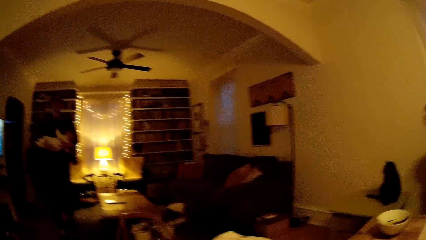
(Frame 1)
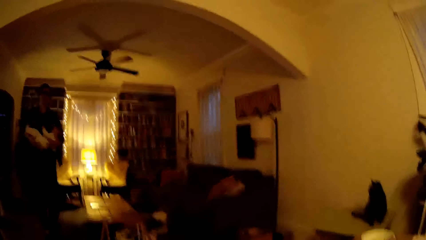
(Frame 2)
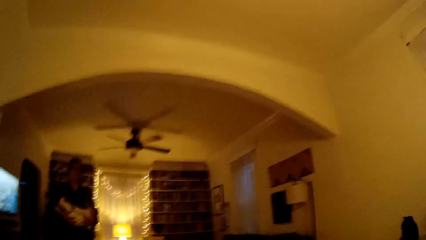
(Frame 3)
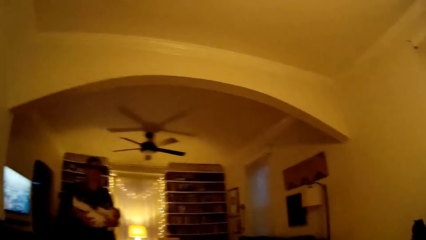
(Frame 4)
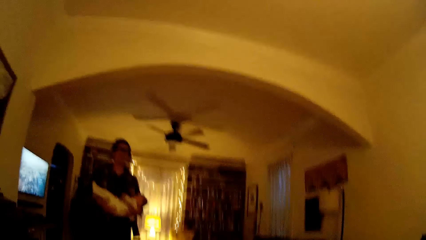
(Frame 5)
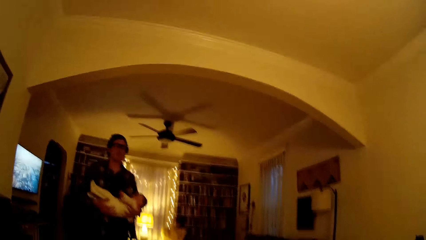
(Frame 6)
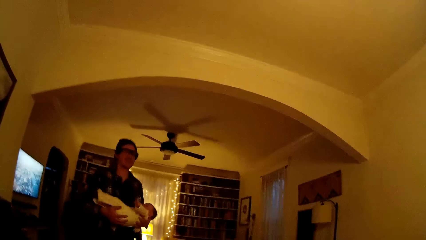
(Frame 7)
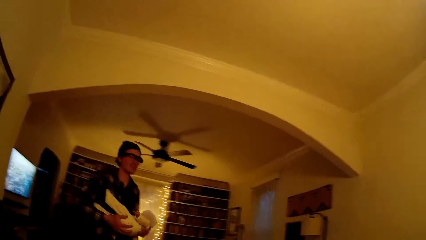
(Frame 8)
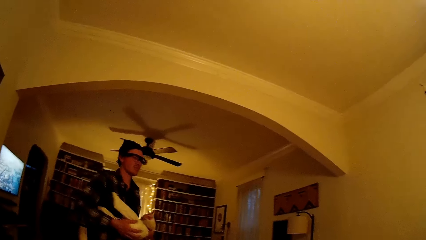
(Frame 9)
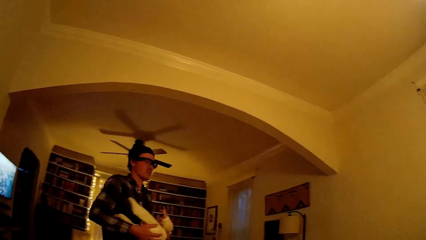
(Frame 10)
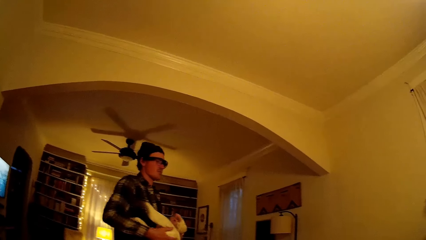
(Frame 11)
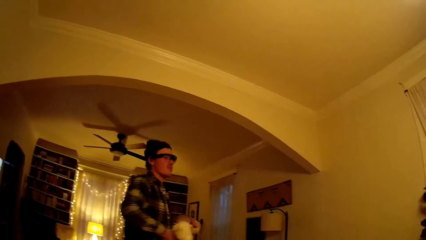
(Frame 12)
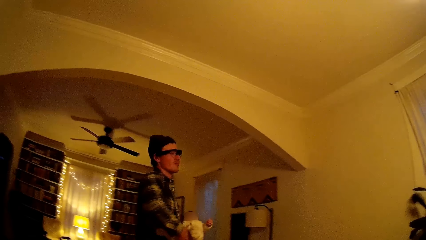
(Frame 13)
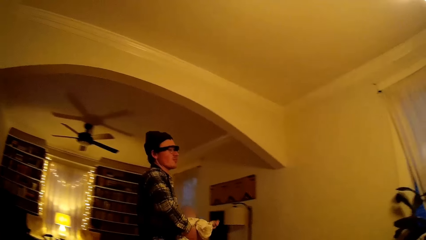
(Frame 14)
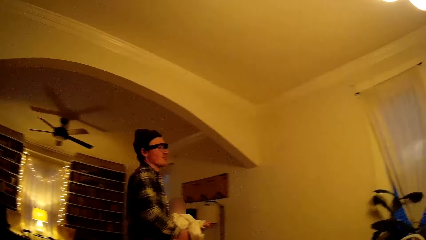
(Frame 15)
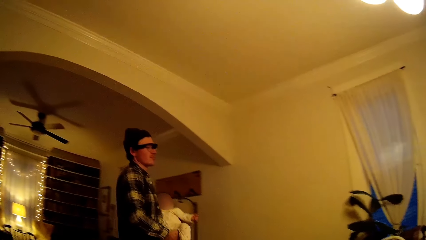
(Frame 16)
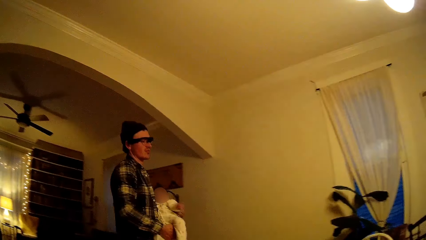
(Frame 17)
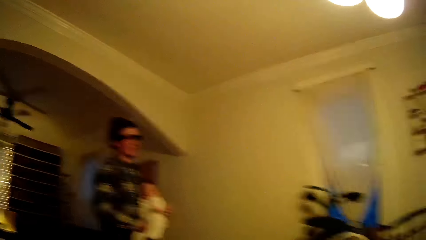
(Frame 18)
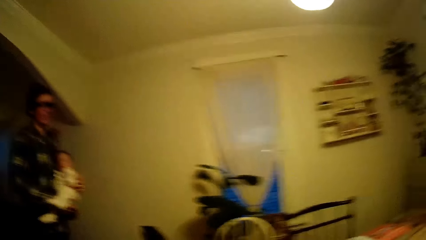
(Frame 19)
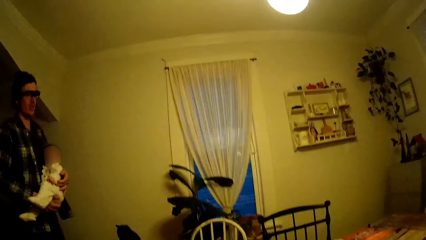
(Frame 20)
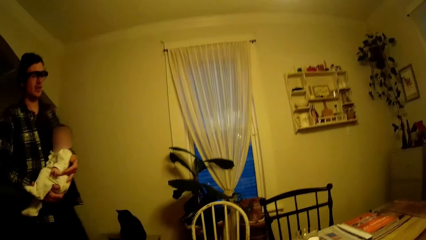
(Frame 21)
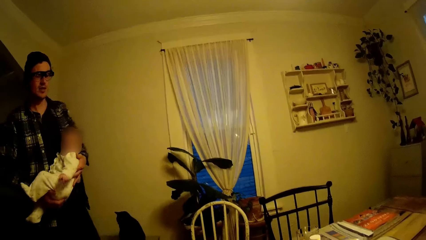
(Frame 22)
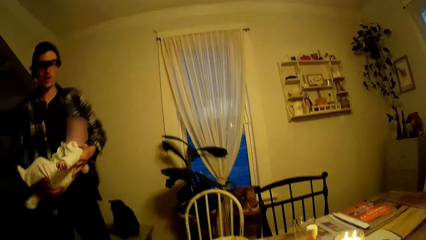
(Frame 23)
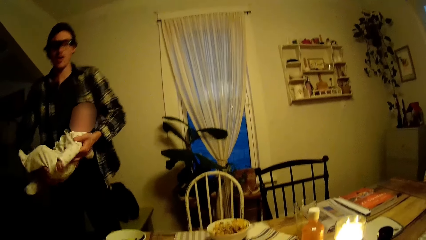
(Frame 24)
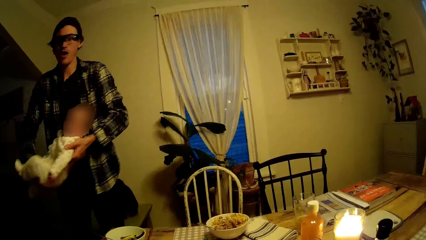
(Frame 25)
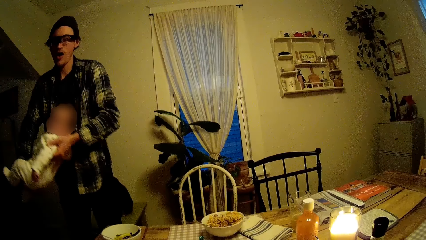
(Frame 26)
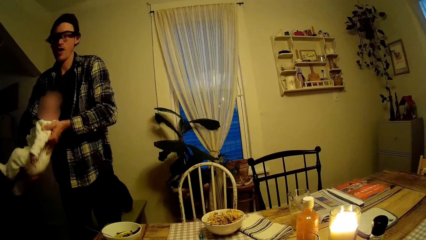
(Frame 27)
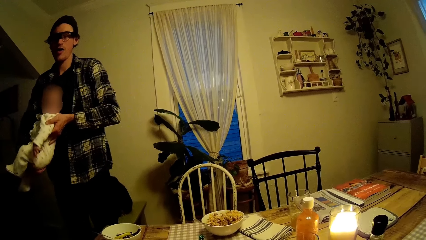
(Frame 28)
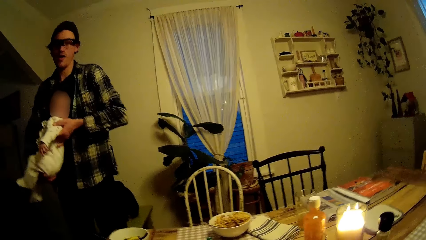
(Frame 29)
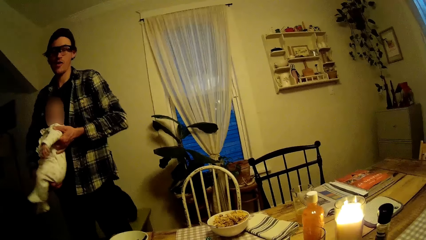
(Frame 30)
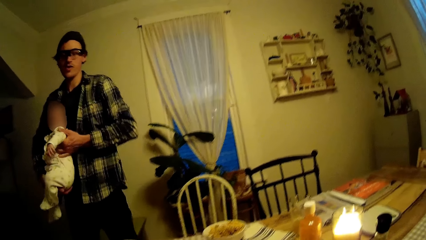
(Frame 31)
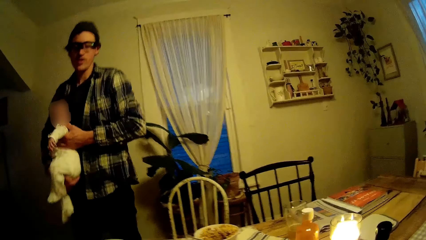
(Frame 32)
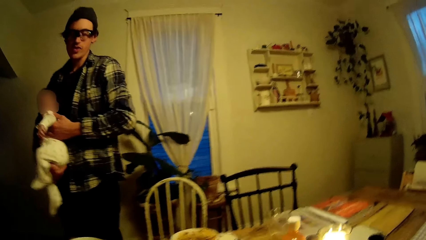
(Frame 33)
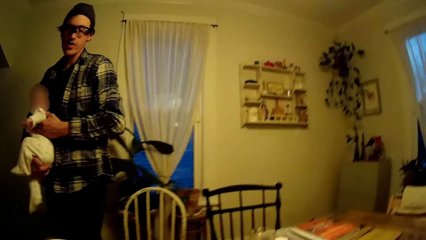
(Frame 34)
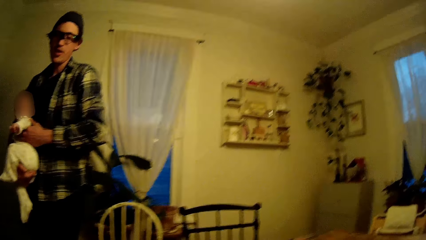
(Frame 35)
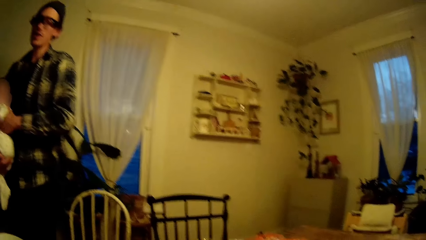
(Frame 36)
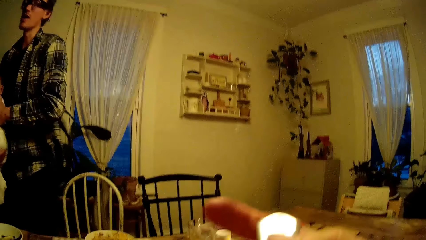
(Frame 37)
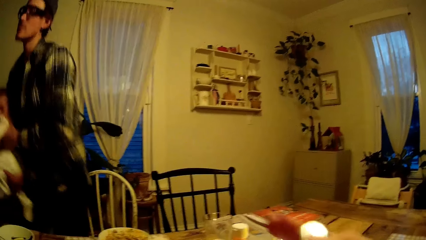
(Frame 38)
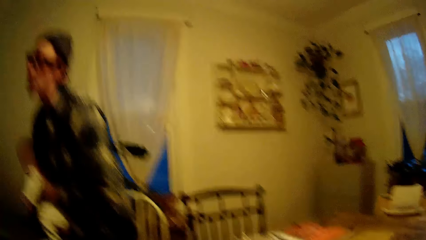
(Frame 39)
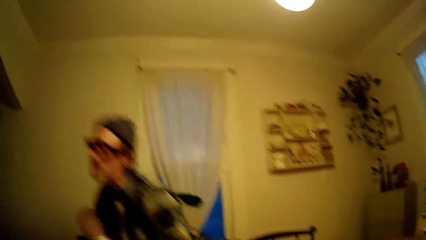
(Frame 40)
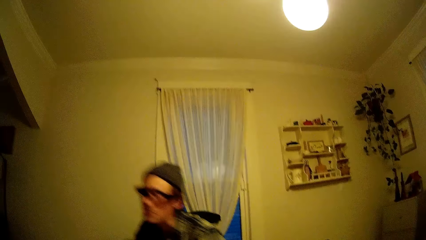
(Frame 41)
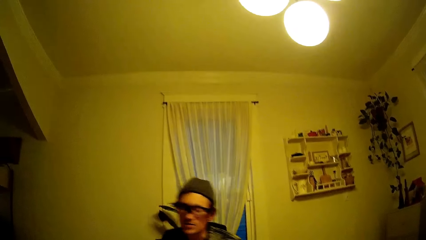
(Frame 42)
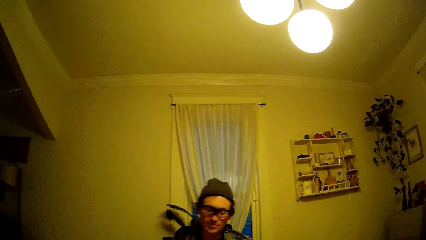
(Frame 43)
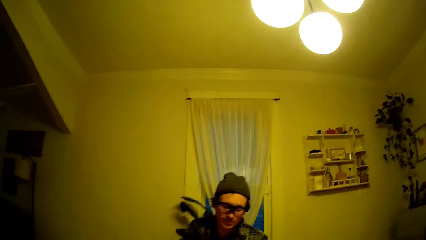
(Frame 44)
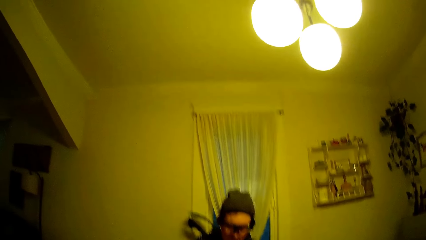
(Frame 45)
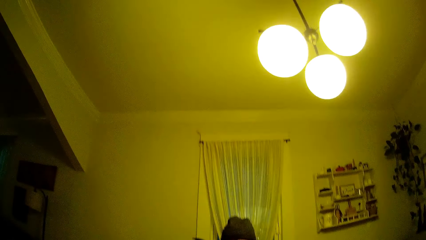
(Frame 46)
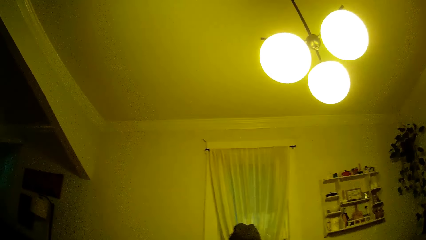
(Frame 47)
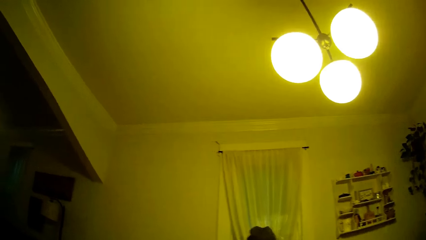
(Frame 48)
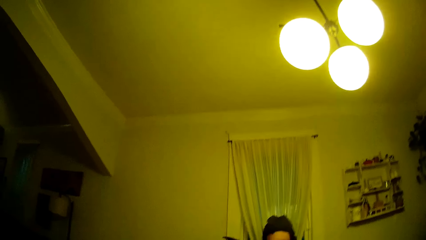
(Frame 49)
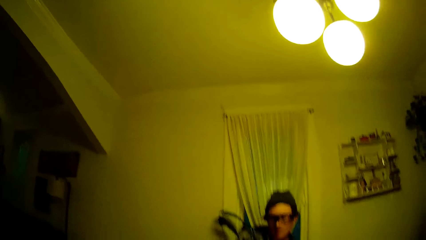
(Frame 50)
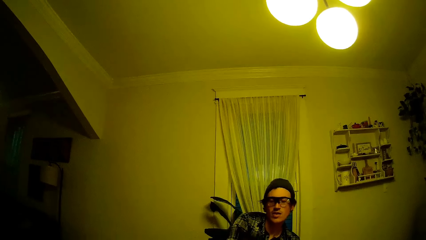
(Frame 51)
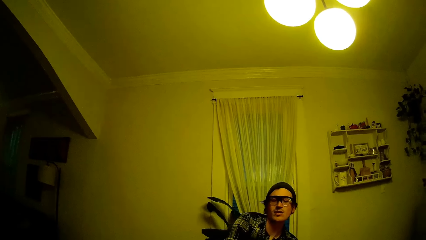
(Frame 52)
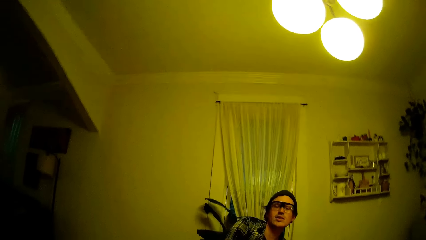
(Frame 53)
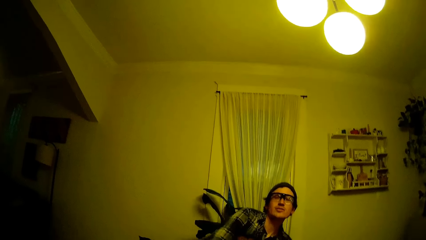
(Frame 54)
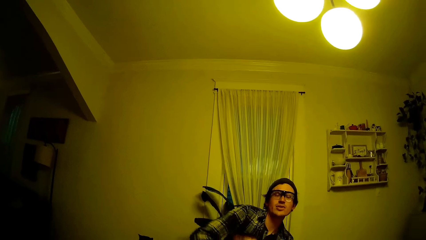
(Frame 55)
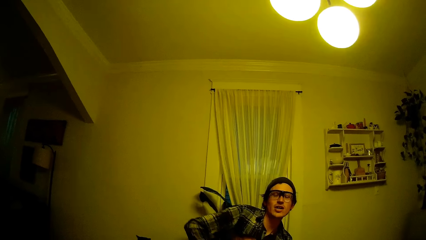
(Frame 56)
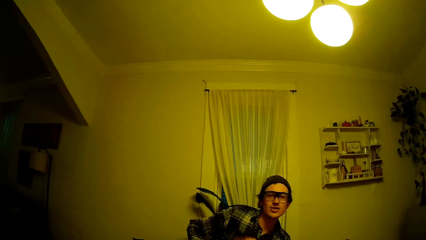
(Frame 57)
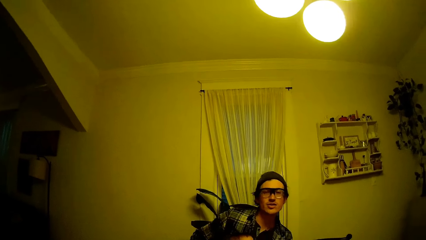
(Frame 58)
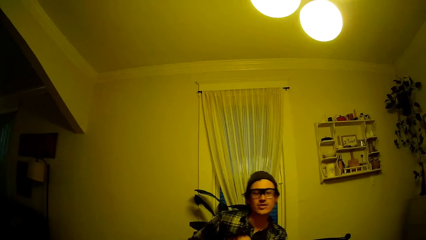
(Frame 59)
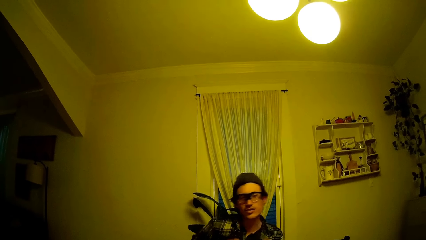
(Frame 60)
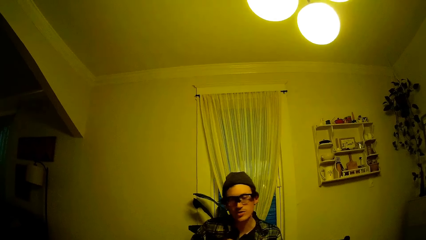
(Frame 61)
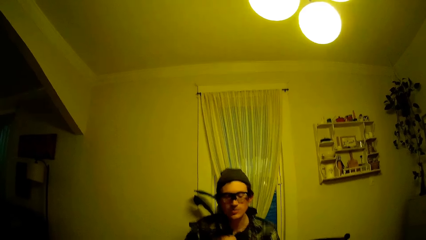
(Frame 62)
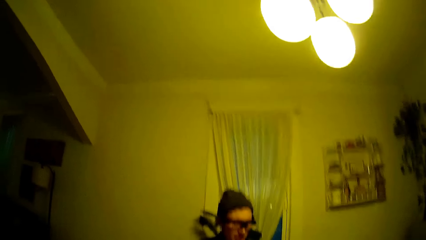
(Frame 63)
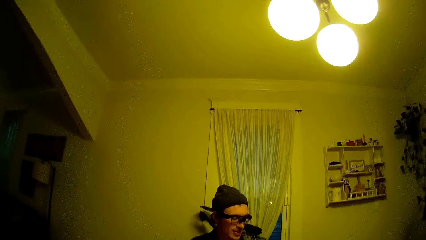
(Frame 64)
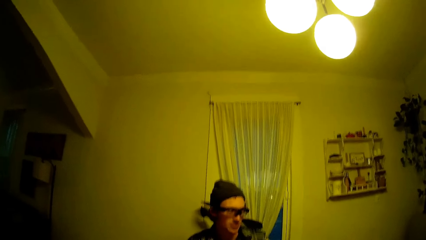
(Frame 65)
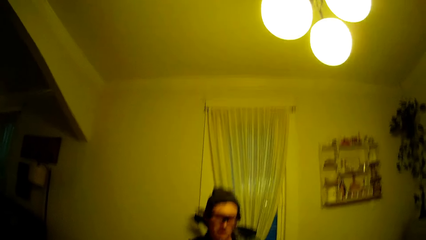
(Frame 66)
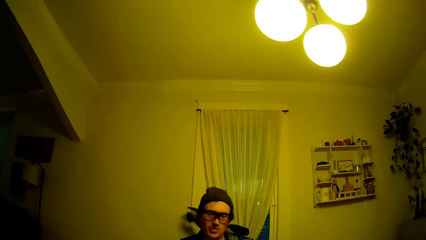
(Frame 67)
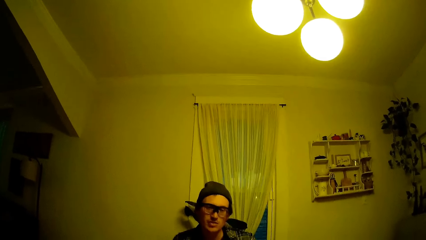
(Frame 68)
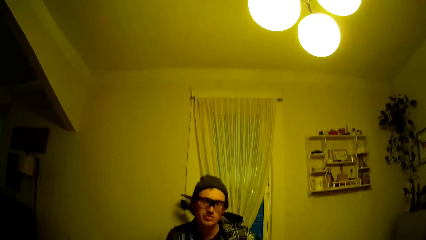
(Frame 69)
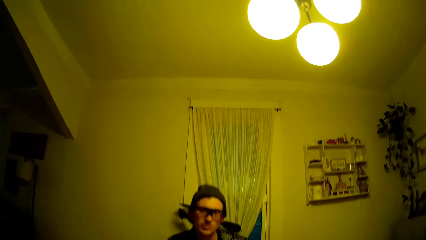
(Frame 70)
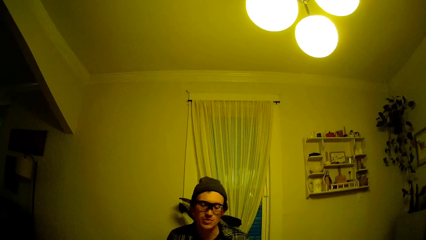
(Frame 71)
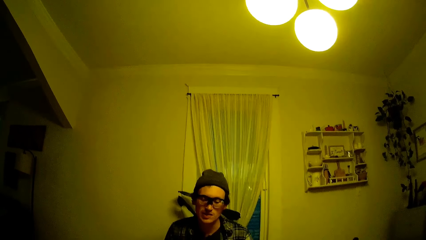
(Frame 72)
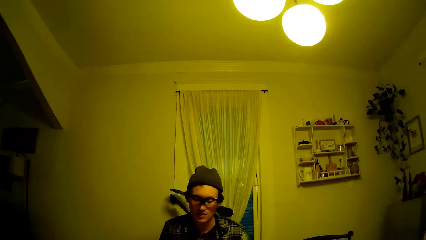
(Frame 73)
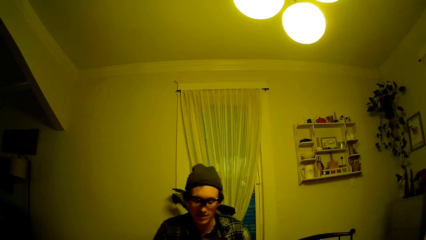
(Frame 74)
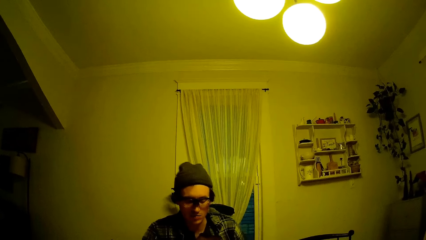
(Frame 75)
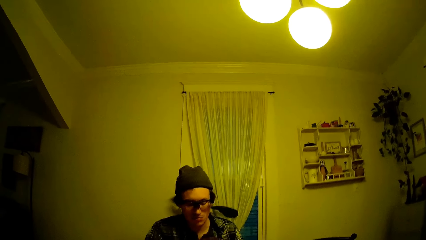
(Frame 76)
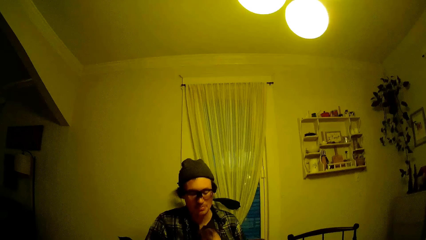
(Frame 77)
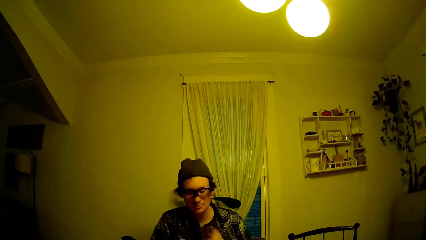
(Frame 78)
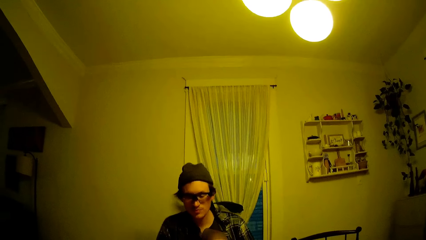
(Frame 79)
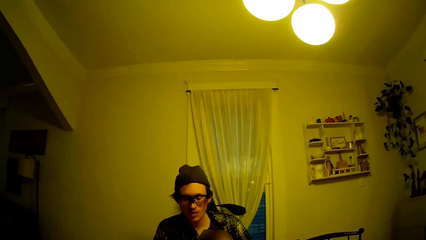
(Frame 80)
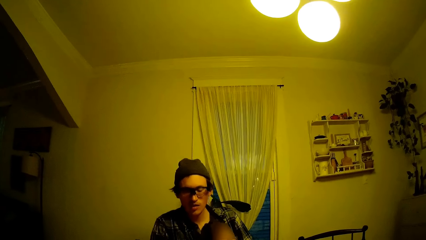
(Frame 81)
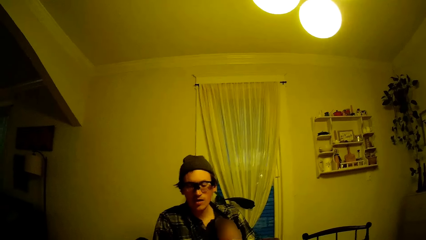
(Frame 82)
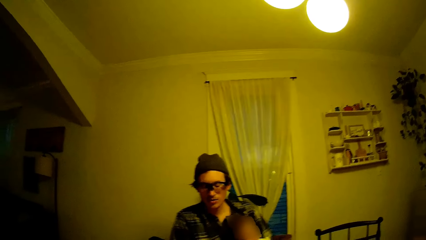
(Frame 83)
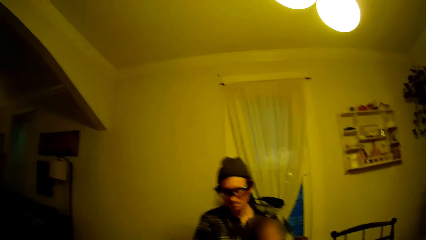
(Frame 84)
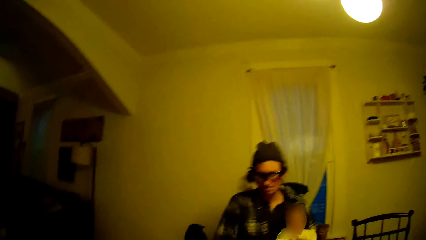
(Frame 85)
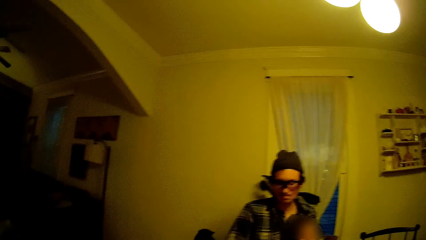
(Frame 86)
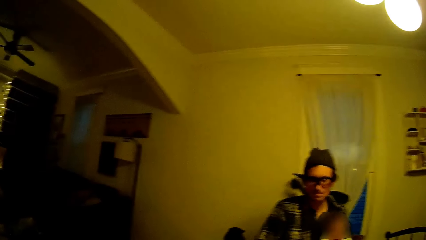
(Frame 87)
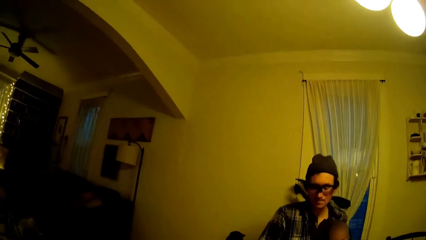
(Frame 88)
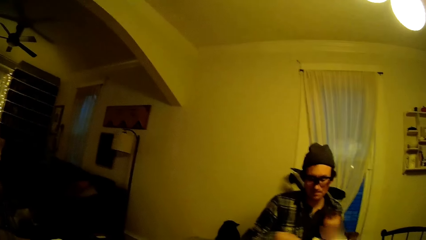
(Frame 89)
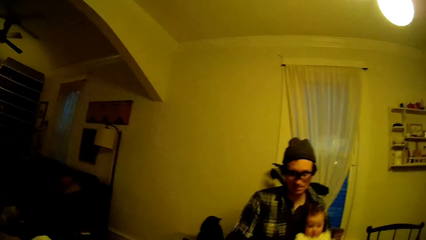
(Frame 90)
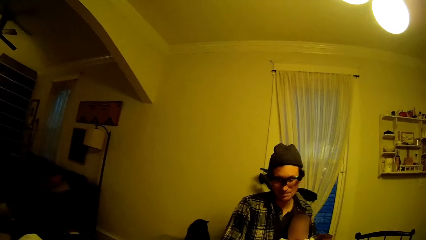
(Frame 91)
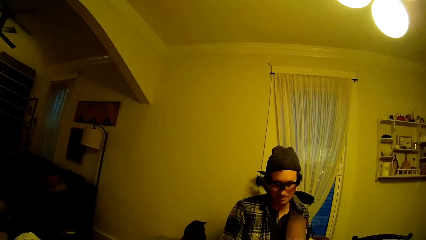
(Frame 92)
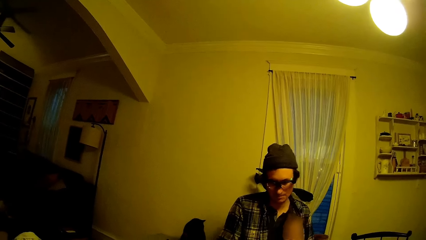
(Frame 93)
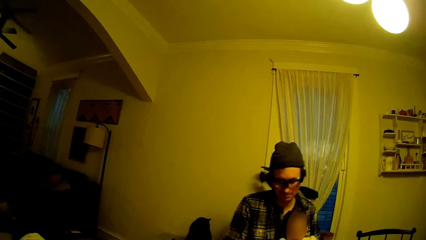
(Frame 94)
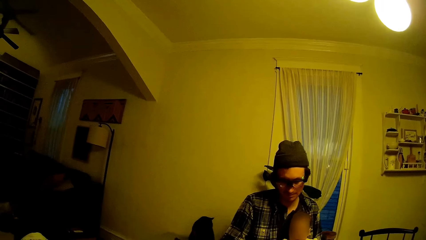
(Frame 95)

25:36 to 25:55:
The camera wearer talks with the man. The man walks into the dining area. The camera wearer raises a hand. The man sits on the chair at the dining table. The camera wearer talks with the man.
